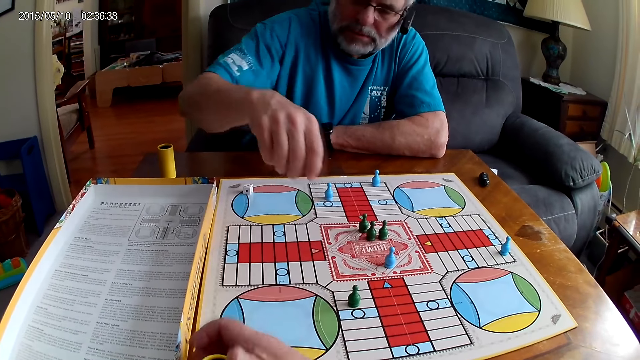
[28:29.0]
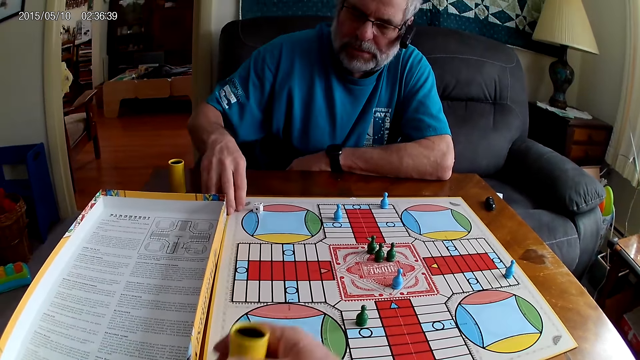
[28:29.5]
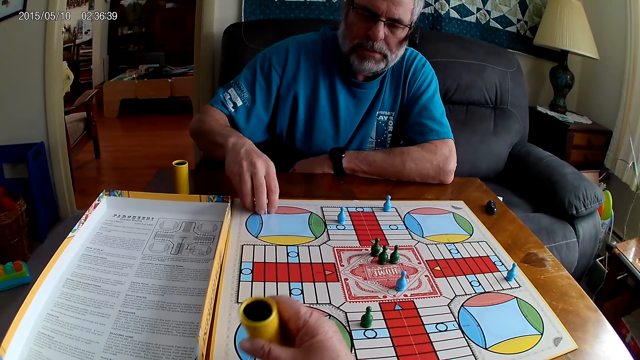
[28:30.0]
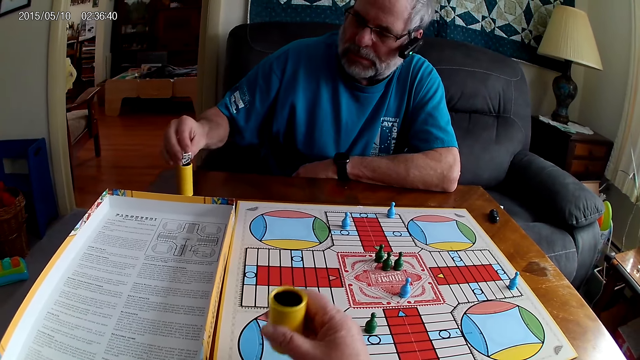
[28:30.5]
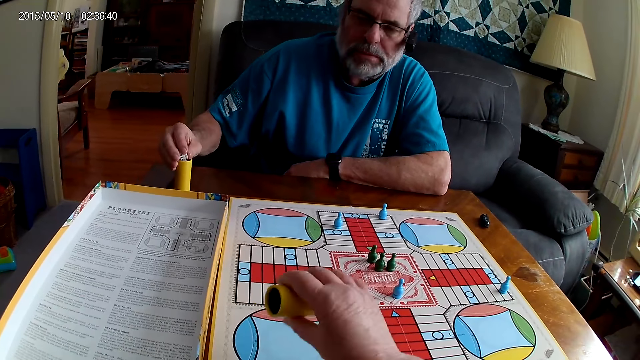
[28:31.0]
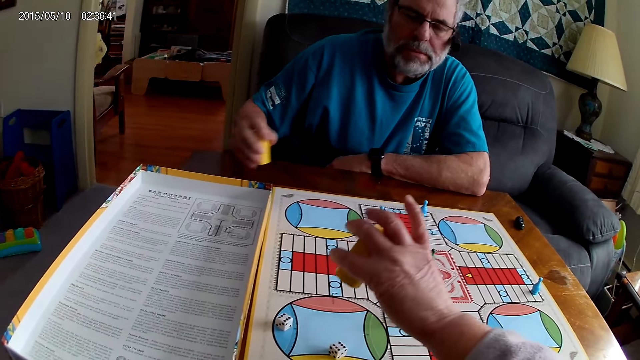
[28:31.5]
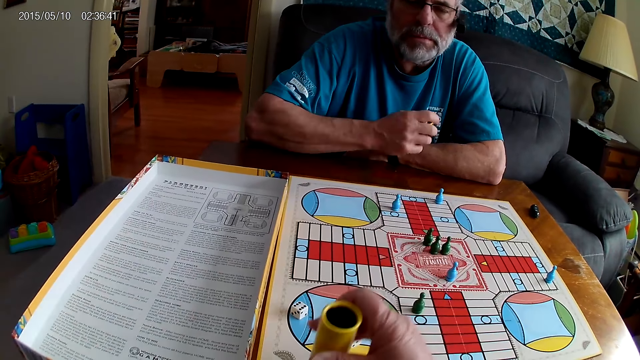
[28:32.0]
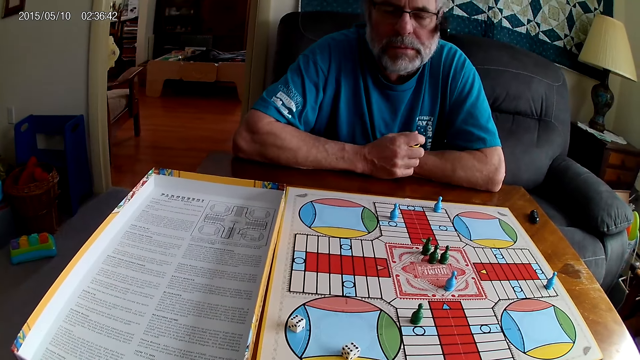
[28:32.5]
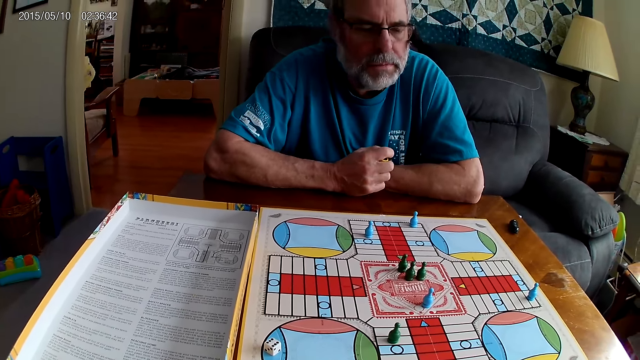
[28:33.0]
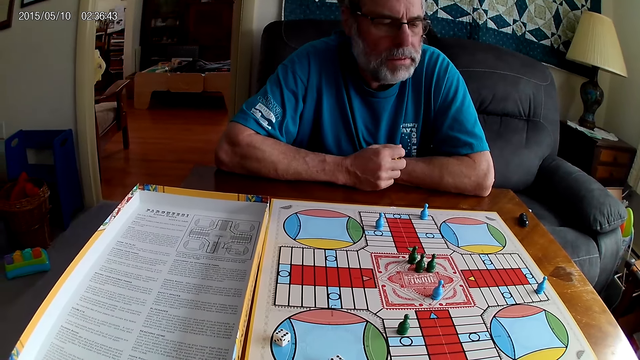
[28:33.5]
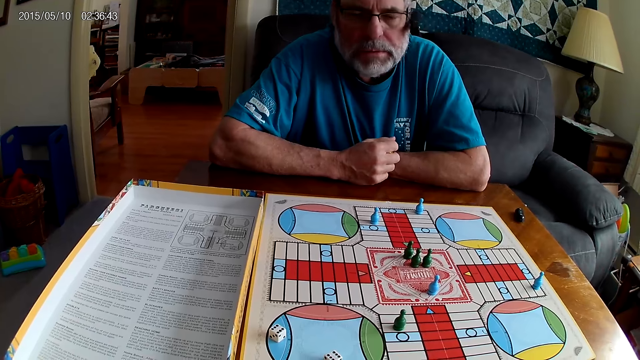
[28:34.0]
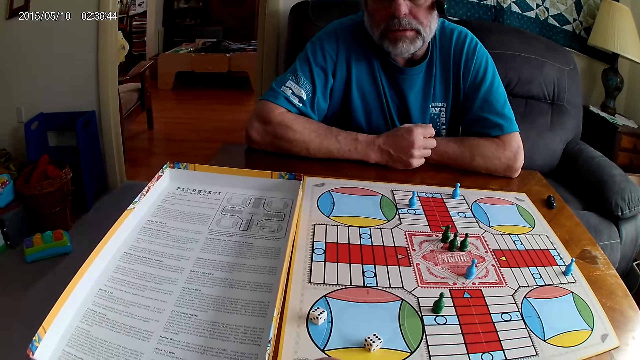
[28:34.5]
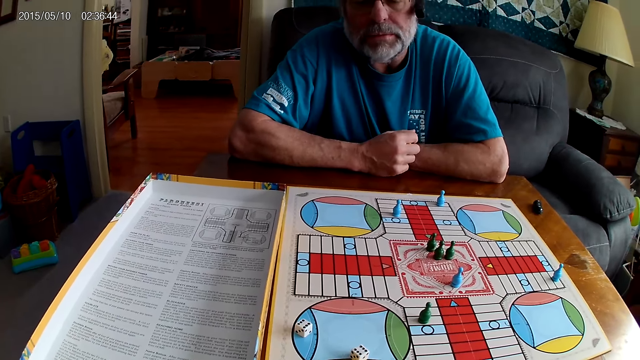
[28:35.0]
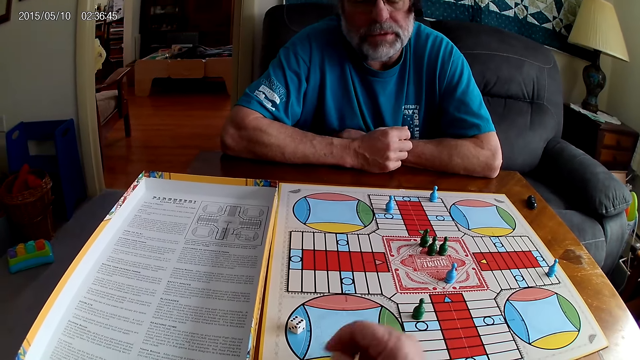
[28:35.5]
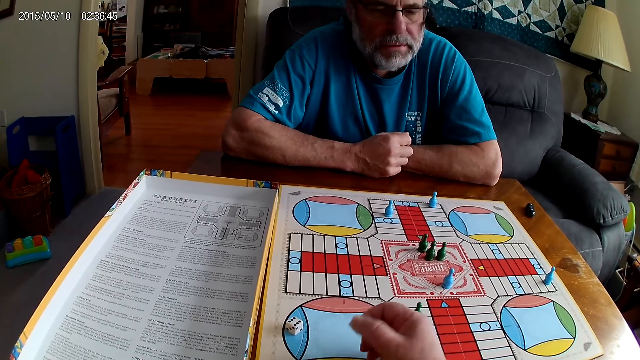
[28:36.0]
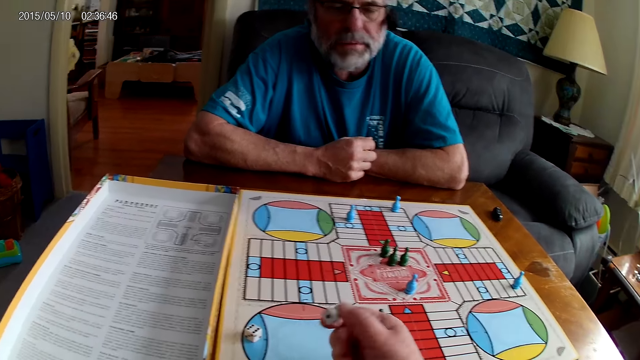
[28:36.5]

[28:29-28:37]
The camera wearer shuffles two dice with a small container or dice cup in his right hand. A man picks up the two dice with his right hand. The camera wearer shakes the dice. The man puts them in the small container with his right hand. The camera wearer pours the dice from the small container on the Ludo board with his right hand. He places the dice cup aside. He talks. He picks a dice from the board with his right hand. He looks at the dice.

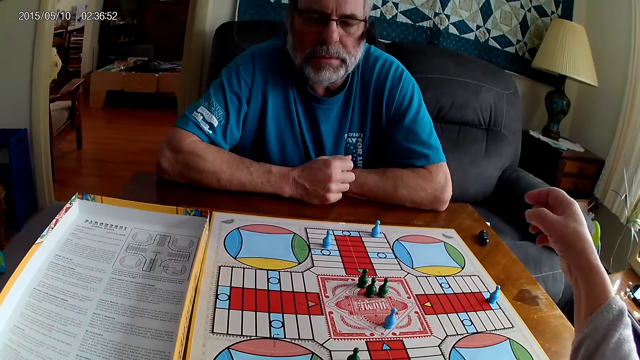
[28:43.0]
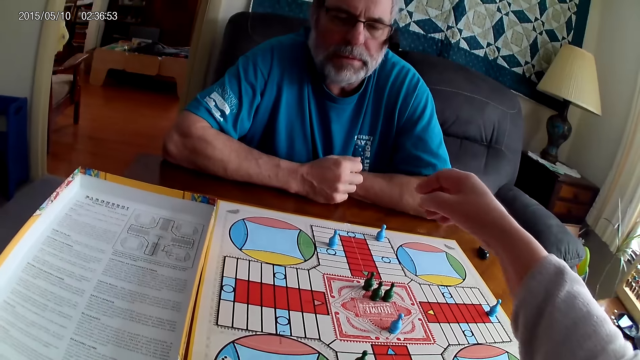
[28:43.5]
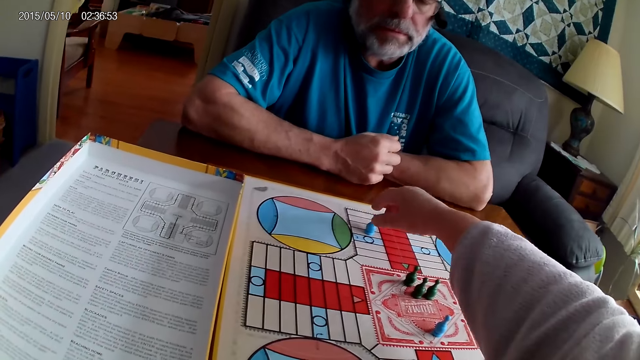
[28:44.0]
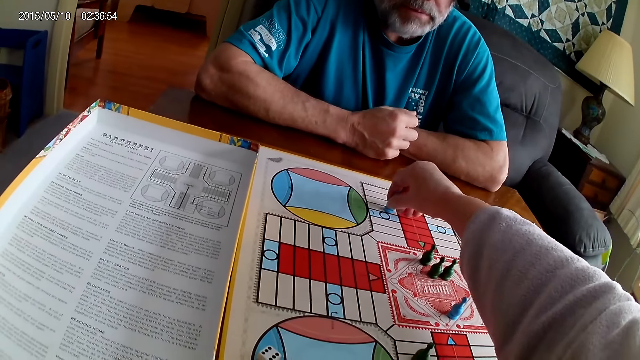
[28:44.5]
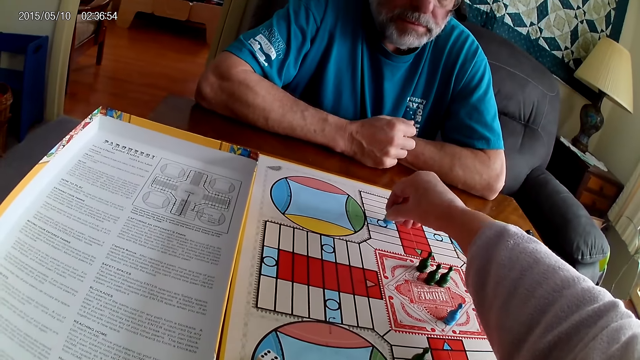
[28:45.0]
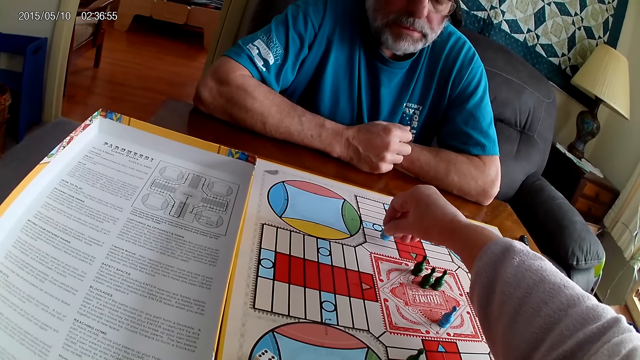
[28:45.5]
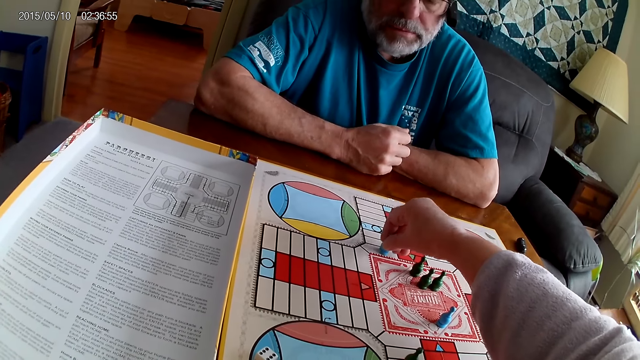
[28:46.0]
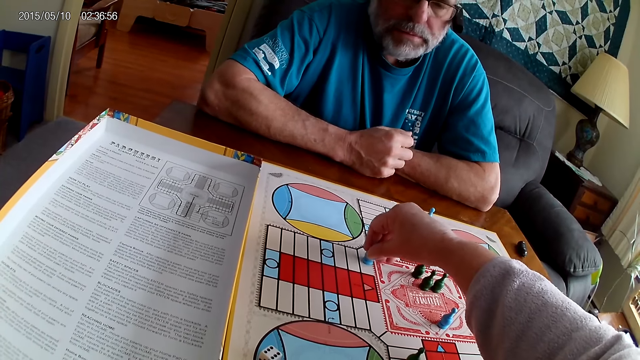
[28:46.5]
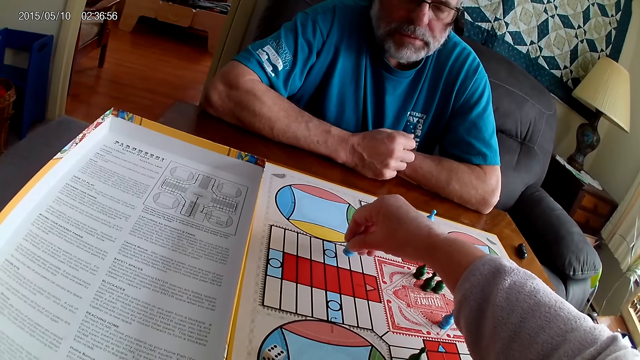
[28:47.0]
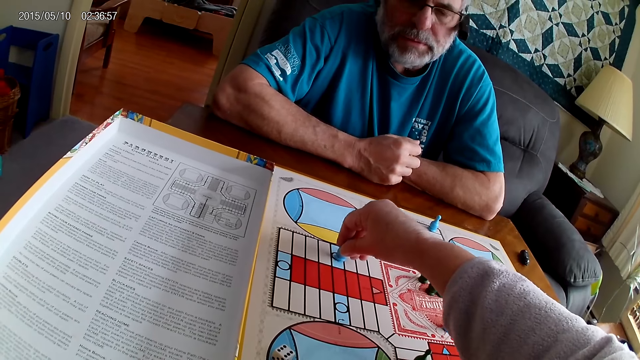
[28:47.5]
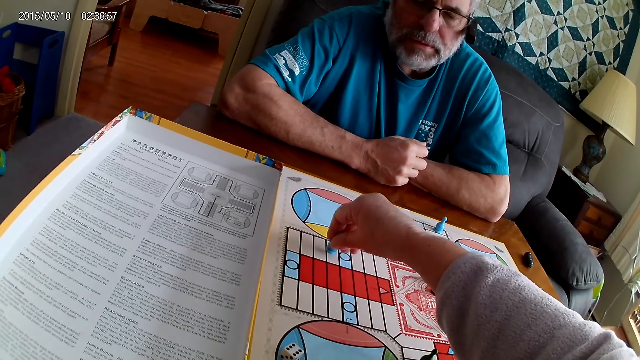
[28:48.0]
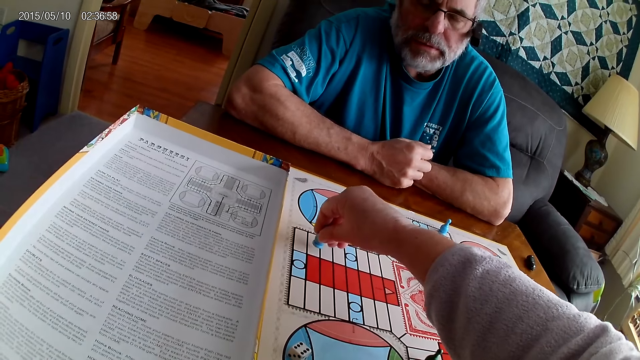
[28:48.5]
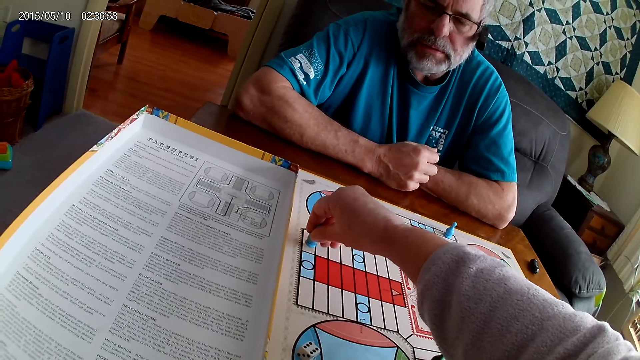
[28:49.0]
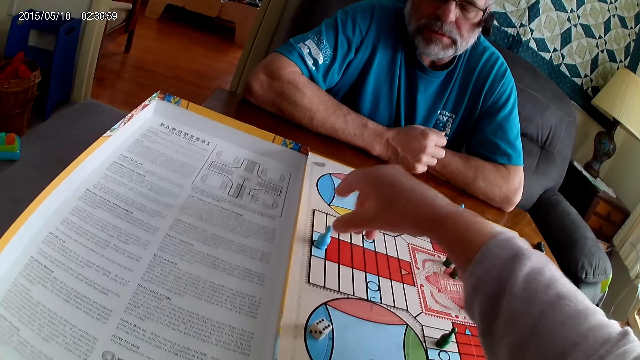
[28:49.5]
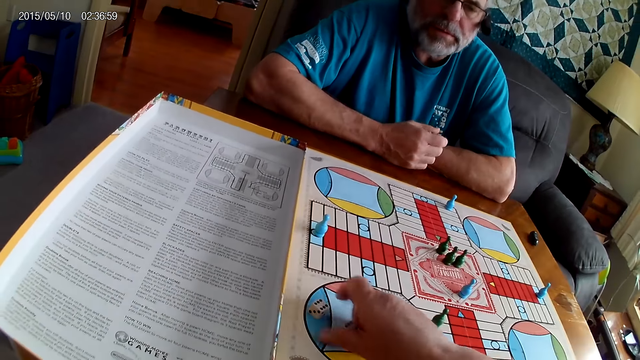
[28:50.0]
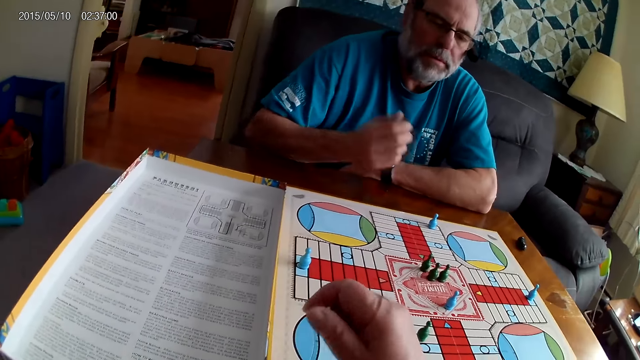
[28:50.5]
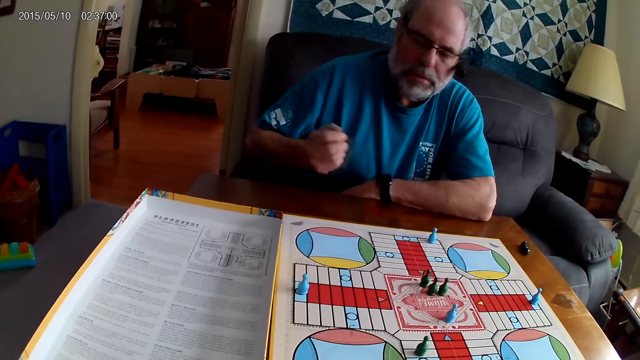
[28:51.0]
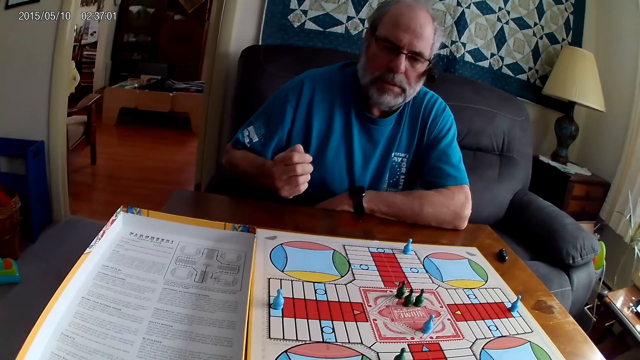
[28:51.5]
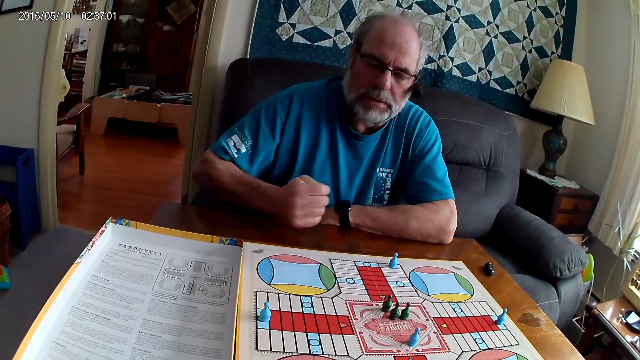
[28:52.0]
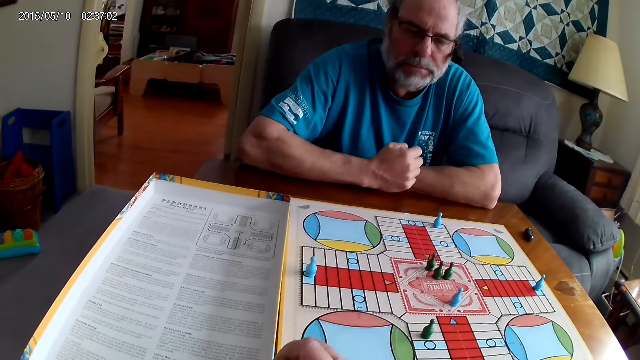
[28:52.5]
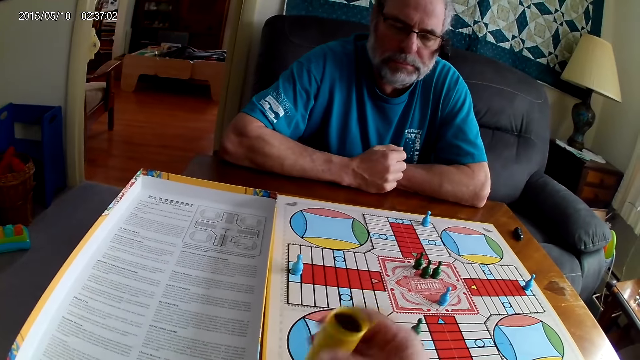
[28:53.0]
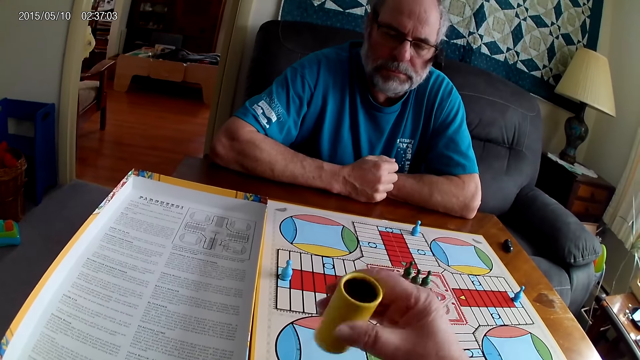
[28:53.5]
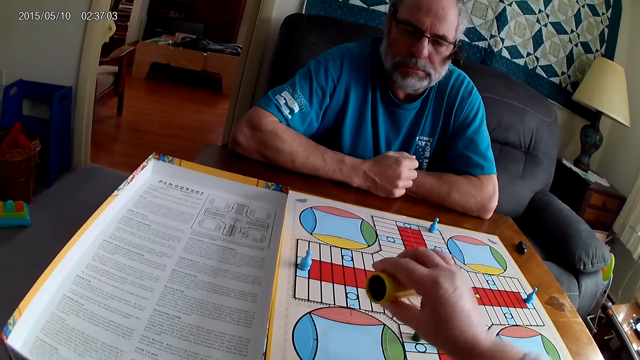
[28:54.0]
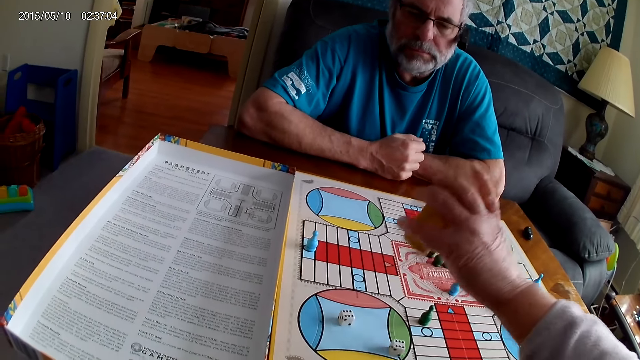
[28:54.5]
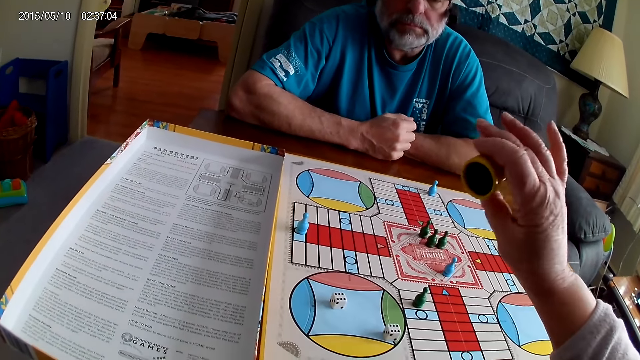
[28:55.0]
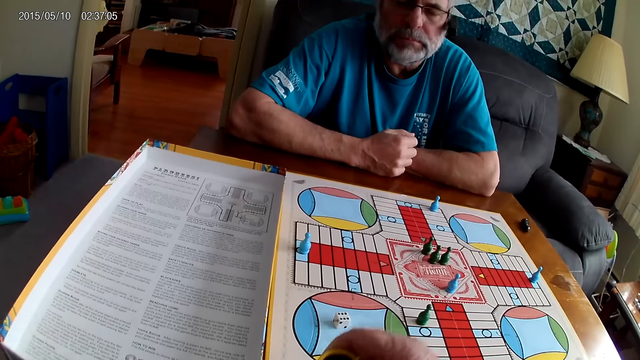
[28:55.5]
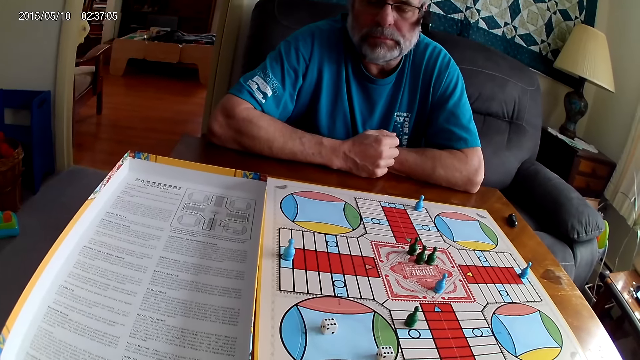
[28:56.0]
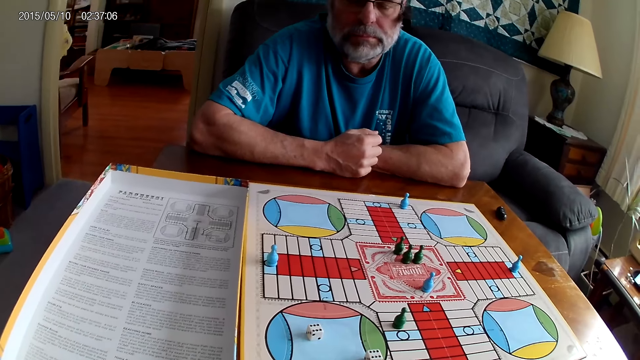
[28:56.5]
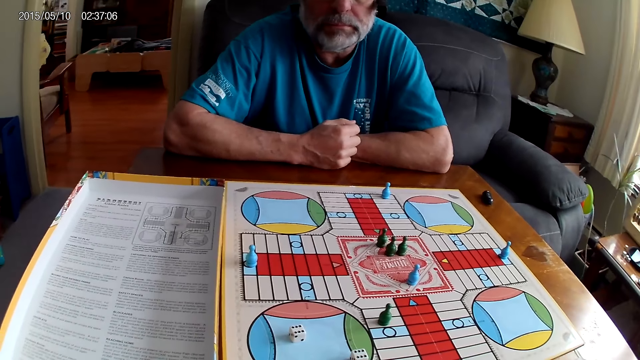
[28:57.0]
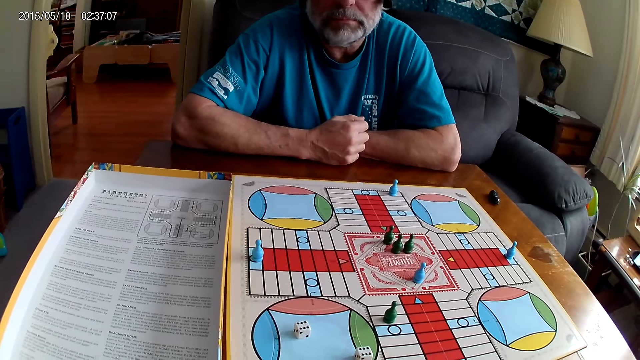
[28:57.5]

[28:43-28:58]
The camera wearer moves another blue pawn through 13 cells on the Ludo board with his right hand. He picks two dice from the Ludo board with his right hand and puts them in the small container or dice cup with his right hand. A man shuffles the two dice with the small container in his right hand. The camera wearer converses with the man. The man places his hand on the table. The camera wearer shuffles the two dice with the small container in his right hand. He pours the dice from the small container on the Ludo board with his right hand. He places the dice cup aside.
